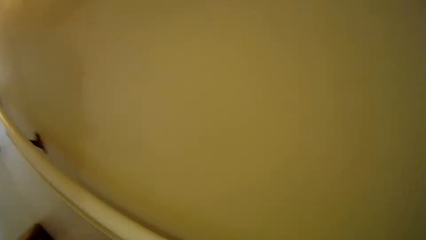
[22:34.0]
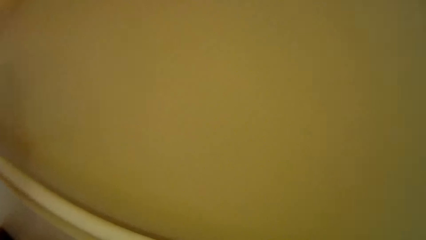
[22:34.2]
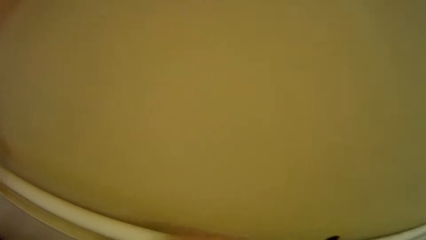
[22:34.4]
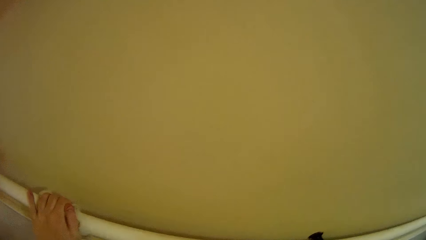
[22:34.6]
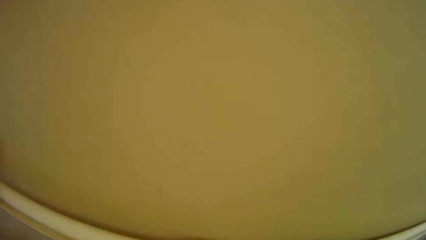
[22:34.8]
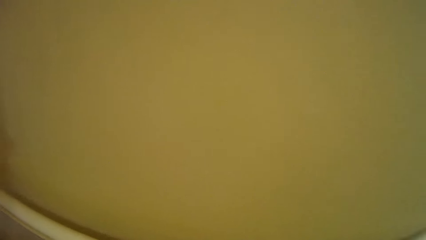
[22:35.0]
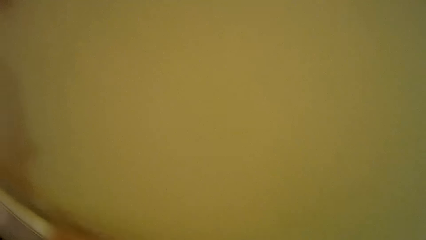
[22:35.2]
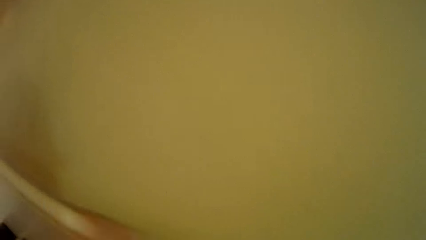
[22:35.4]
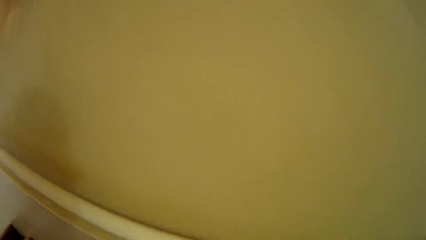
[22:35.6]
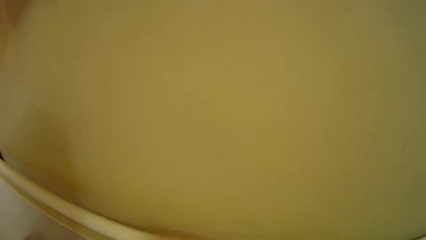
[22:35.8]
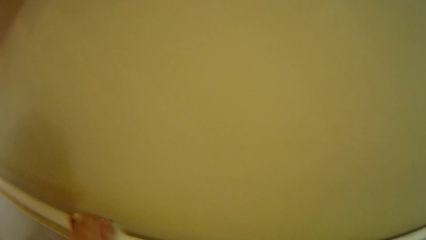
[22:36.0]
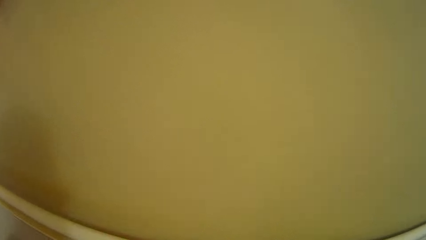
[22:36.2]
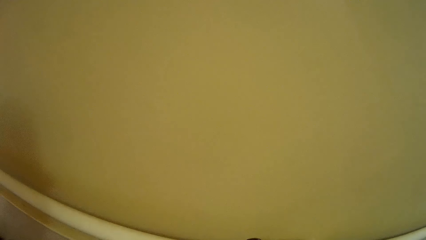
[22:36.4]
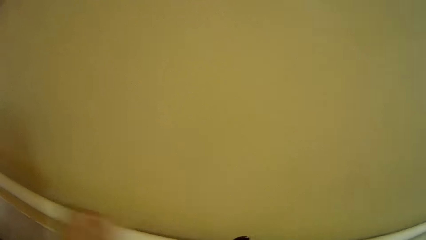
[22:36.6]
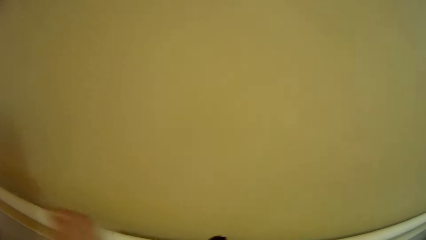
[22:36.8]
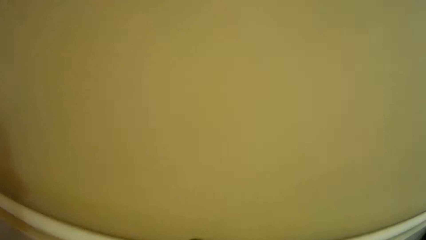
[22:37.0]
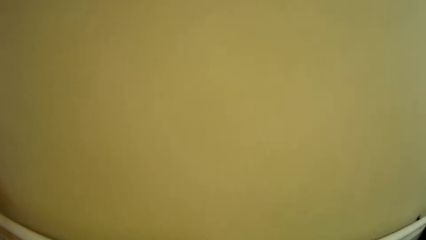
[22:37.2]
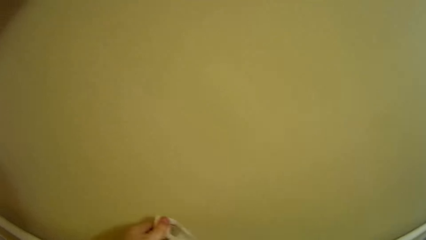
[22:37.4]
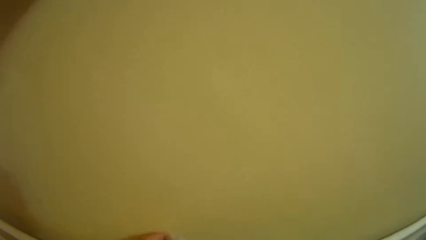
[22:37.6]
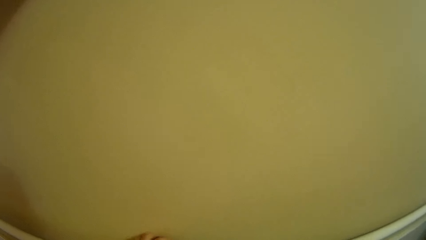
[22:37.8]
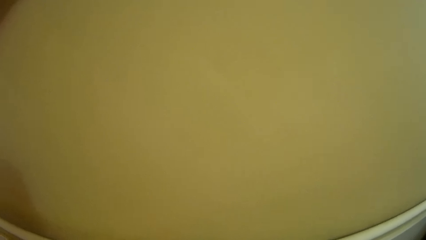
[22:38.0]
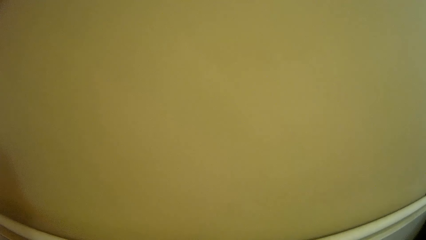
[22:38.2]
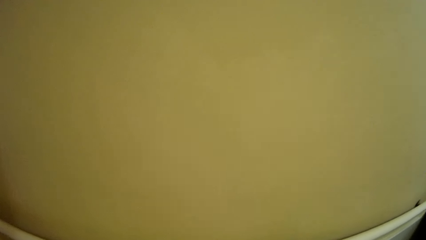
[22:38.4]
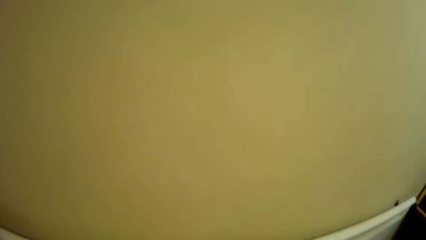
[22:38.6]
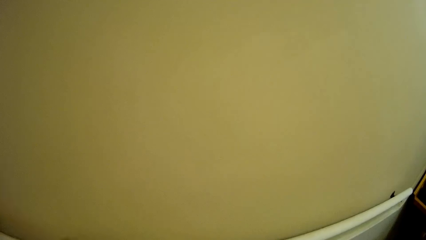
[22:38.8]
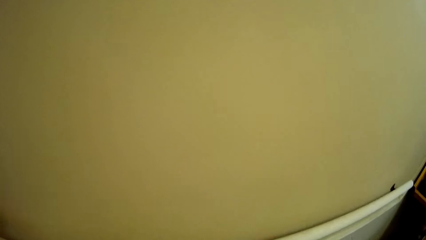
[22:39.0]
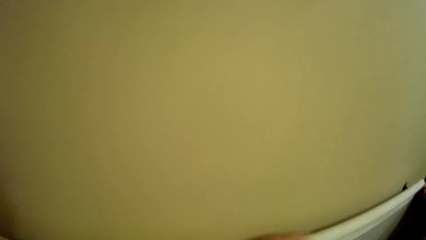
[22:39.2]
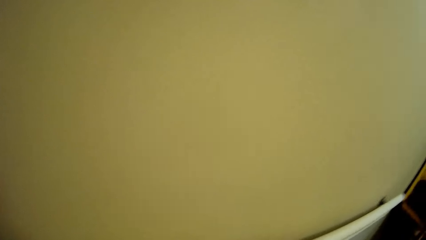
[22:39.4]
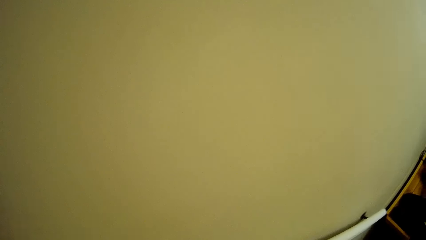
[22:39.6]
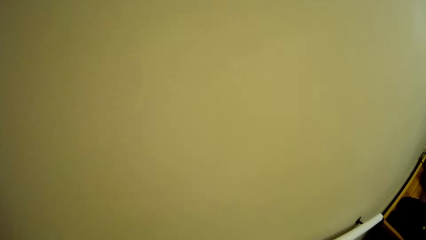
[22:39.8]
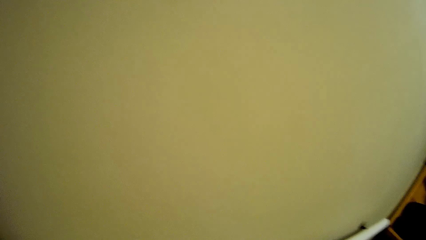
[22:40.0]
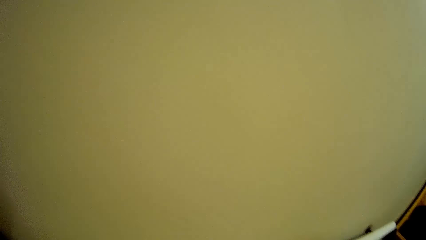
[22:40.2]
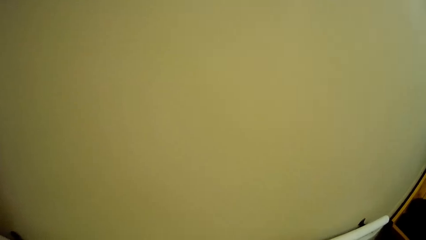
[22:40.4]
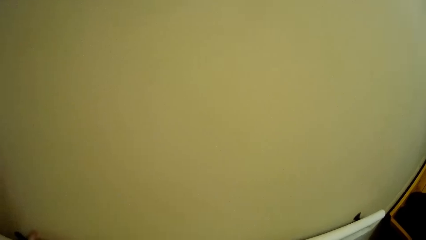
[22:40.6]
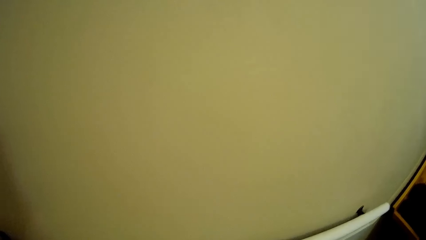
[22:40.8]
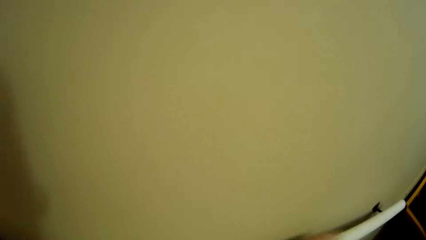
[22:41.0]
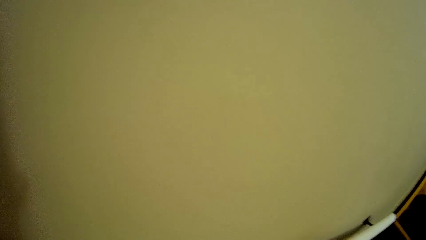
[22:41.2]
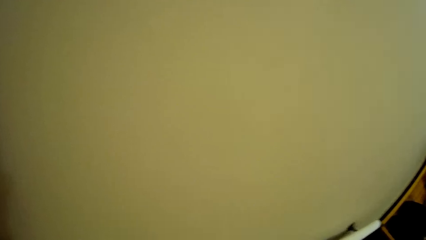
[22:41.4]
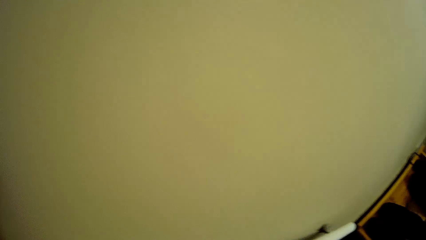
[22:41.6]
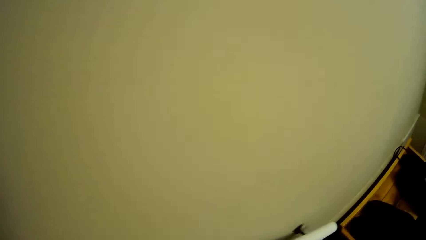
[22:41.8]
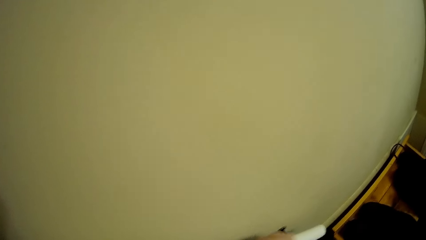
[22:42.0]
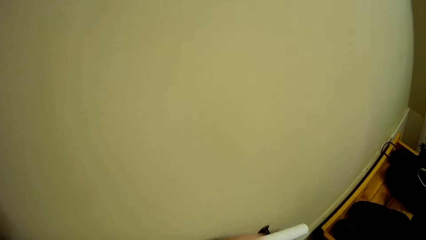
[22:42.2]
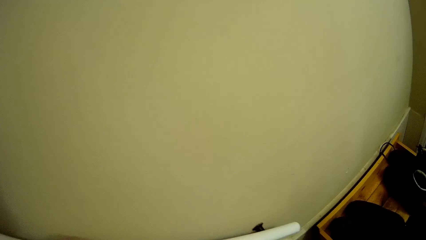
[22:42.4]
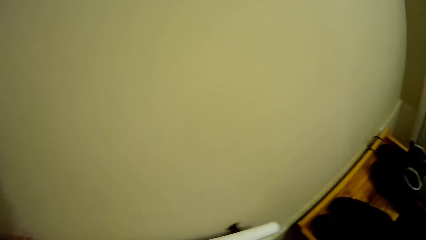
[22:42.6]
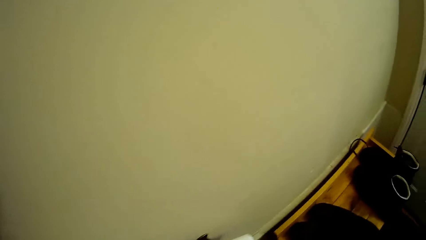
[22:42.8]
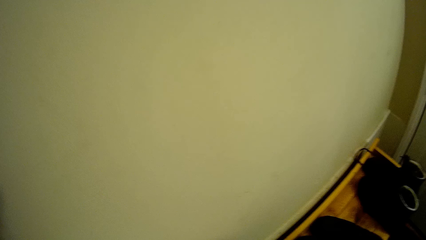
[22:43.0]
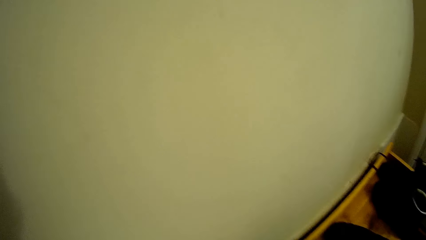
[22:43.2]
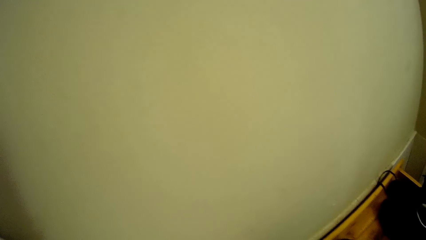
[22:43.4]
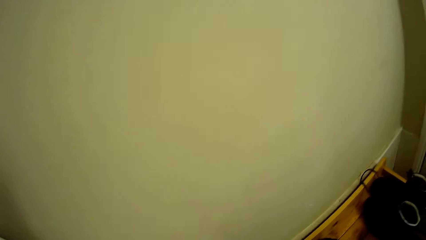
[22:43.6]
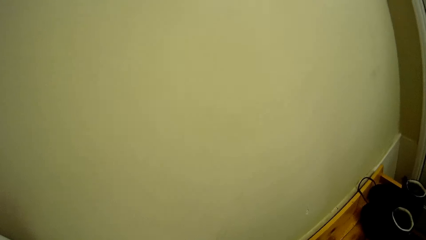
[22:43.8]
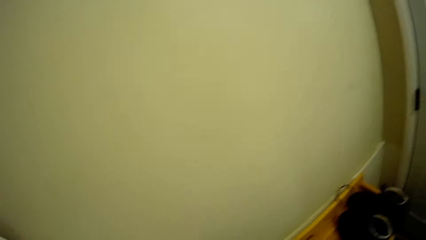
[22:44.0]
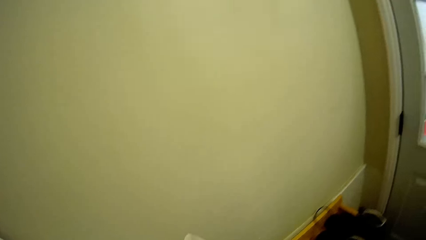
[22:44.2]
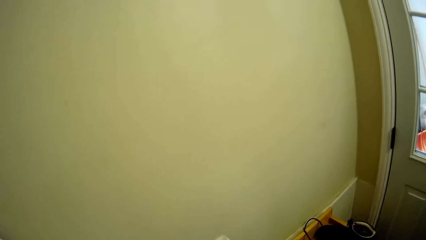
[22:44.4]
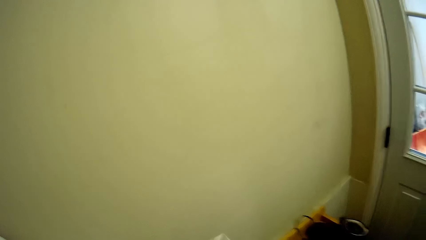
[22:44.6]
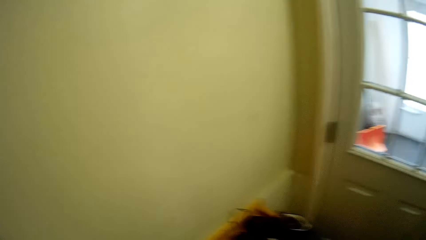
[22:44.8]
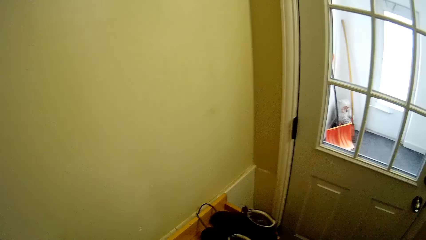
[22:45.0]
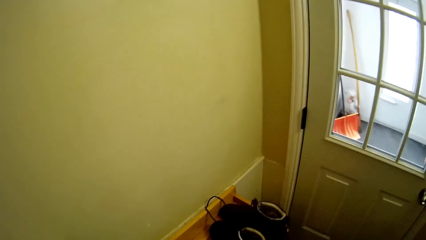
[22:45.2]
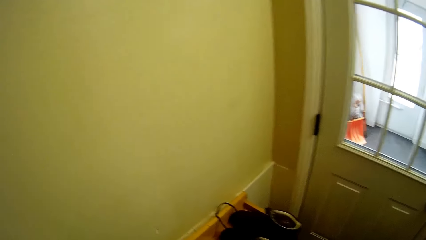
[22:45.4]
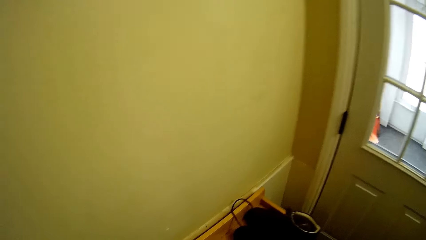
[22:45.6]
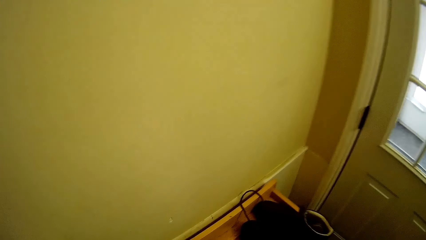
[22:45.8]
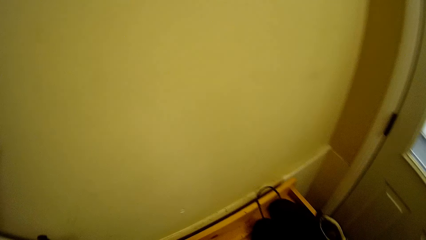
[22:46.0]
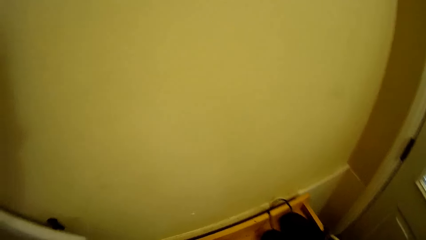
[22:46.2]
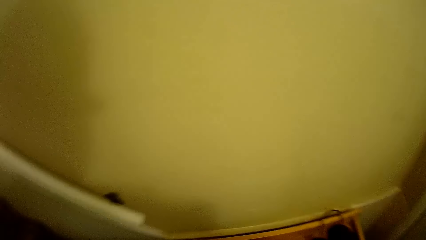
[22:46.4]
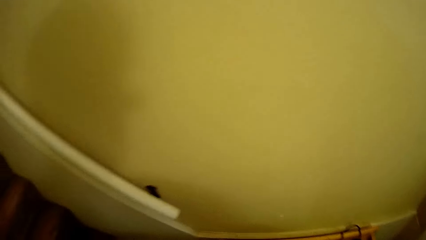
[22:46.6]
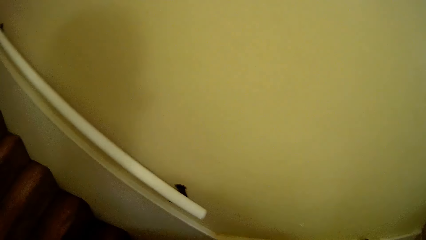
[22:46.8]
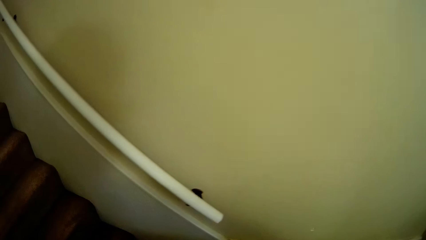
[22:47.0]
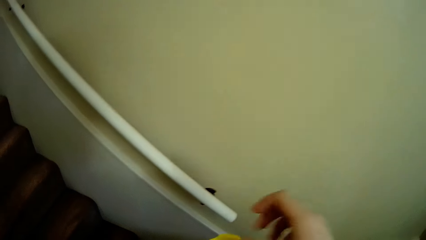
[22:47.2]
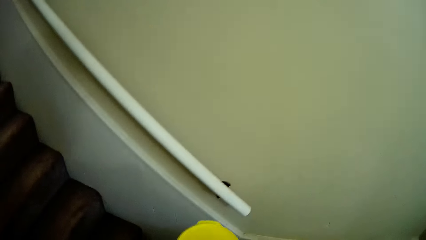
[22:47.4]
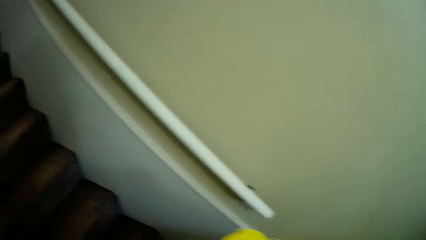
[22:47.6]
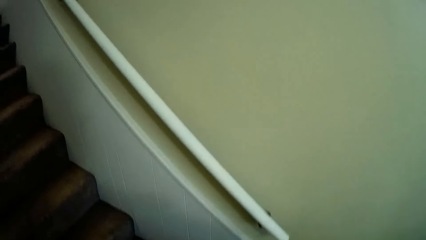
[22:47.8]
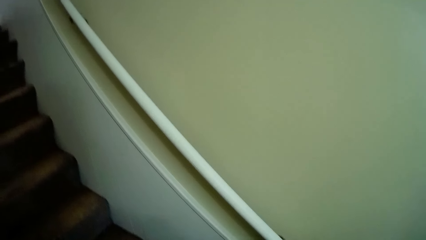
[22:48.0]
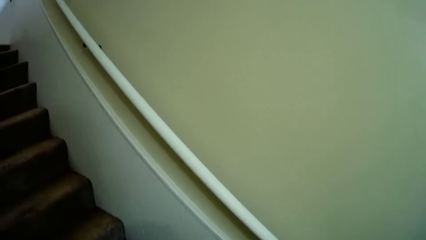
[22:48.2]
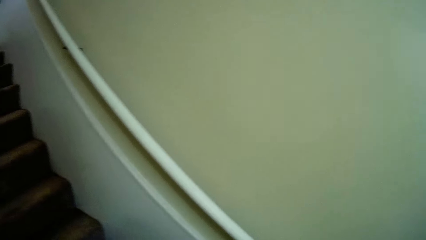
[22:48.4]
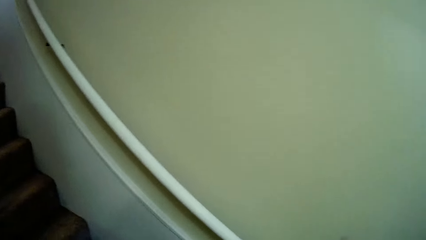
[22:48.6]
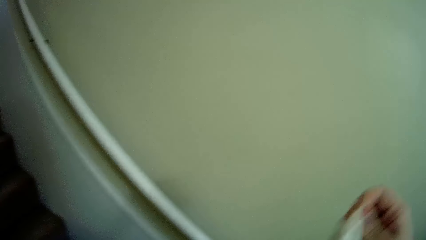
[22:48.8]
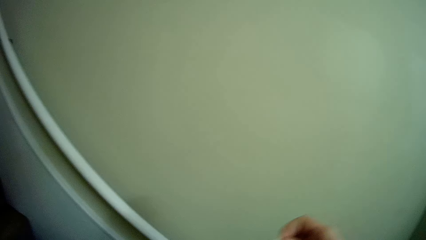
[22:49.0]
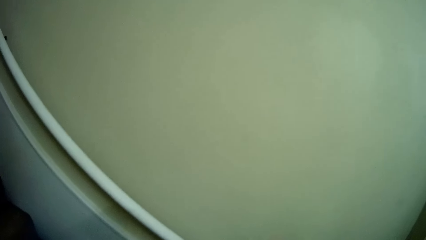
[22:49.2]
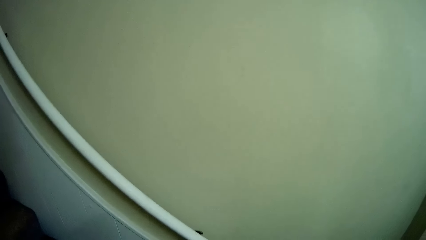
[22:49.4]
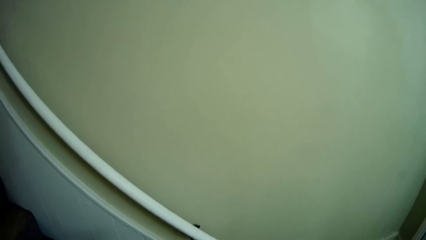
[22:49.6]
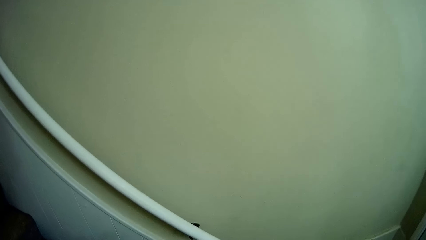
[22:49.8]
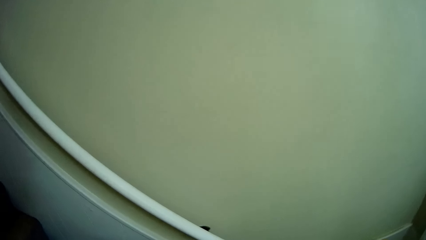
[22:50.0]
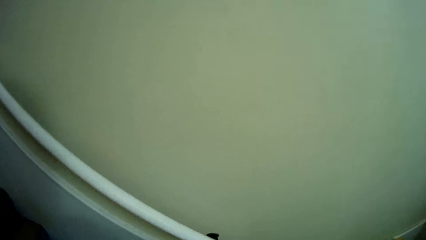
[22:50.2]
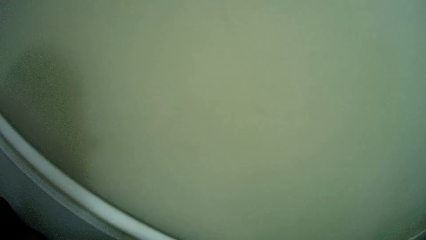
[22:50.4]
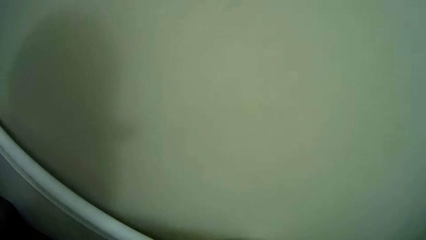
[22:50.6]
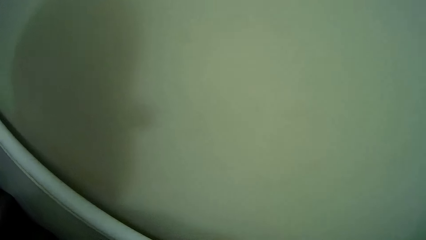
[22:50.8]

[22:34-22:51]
The camera wearer opens something. They pull some tissues.
